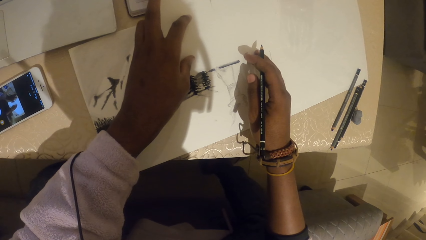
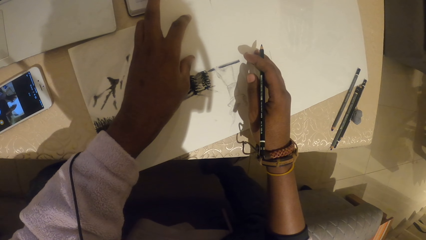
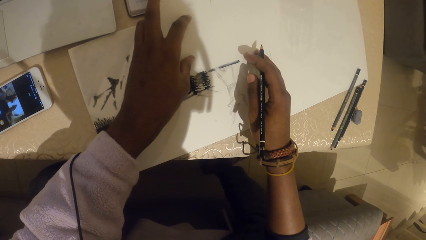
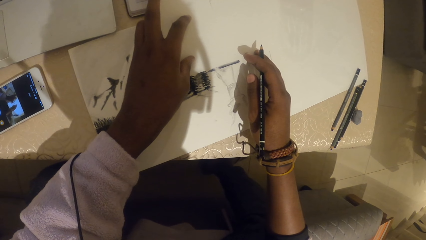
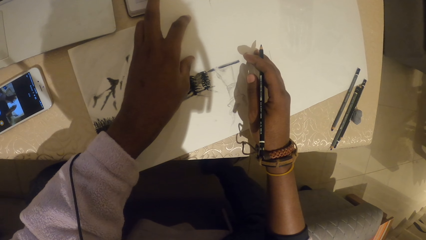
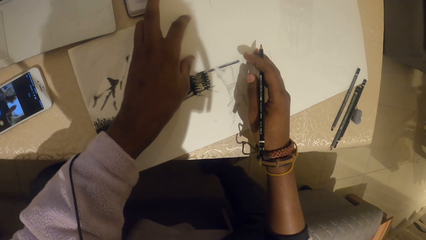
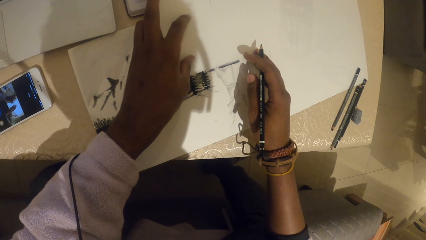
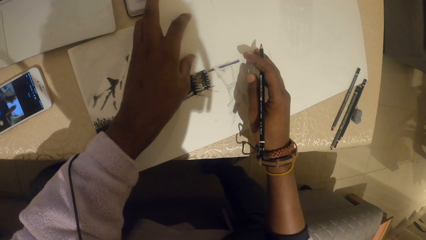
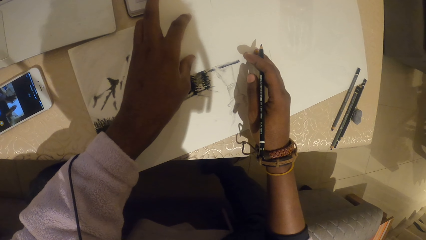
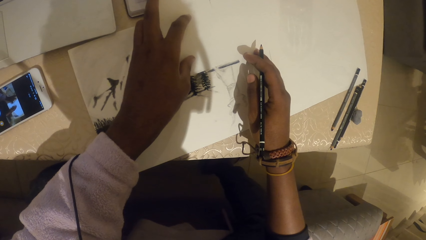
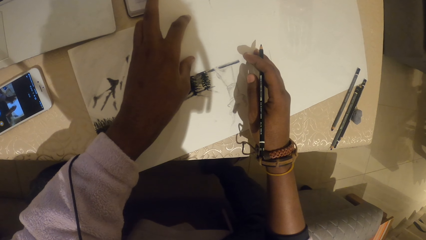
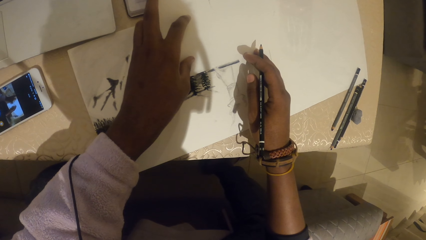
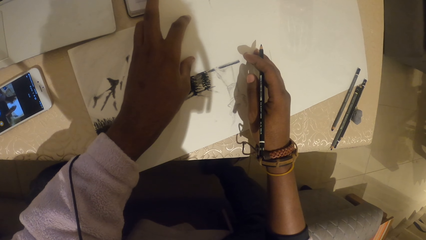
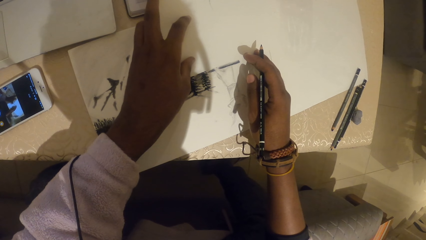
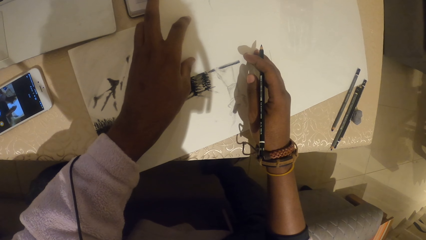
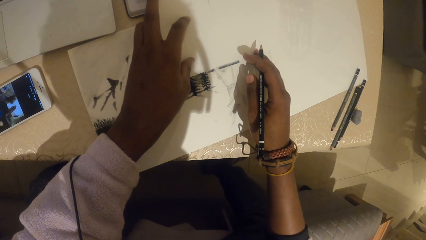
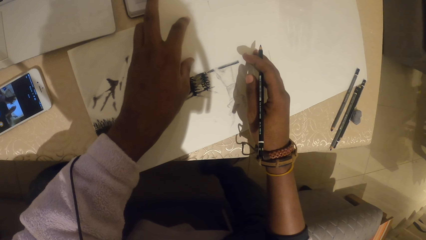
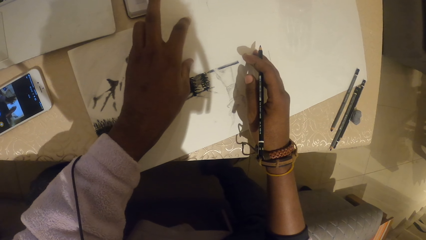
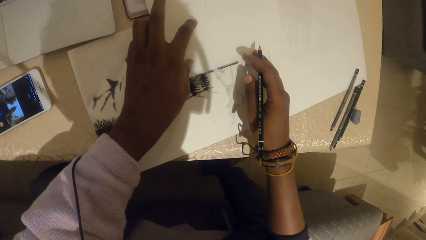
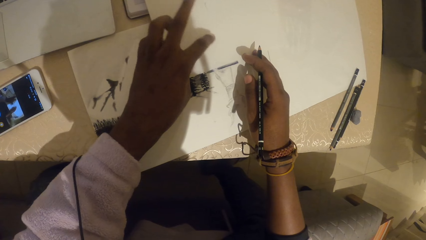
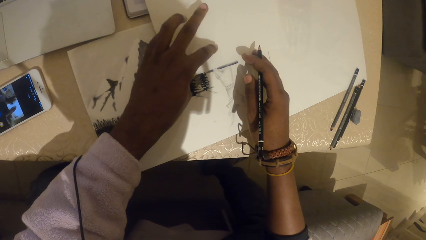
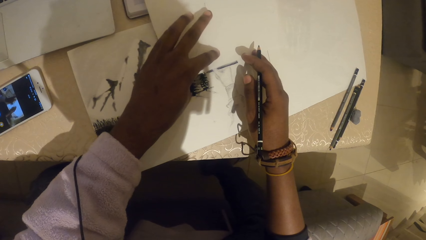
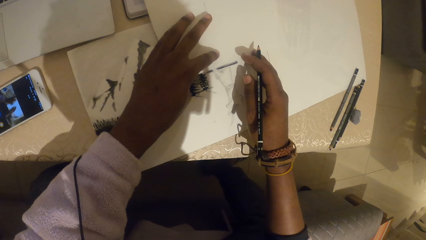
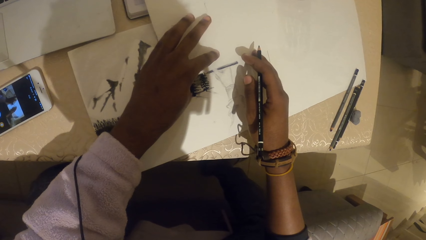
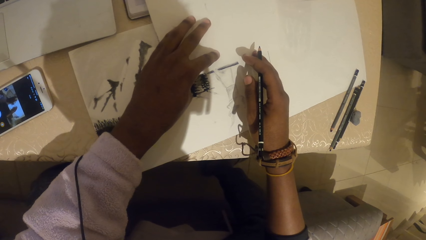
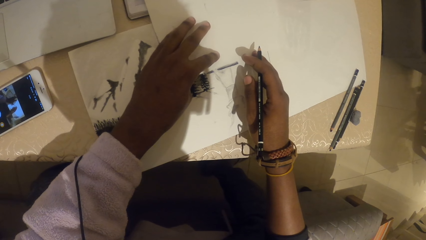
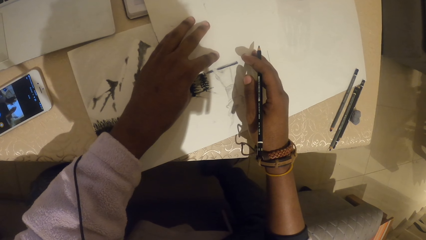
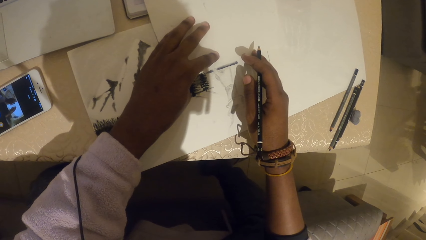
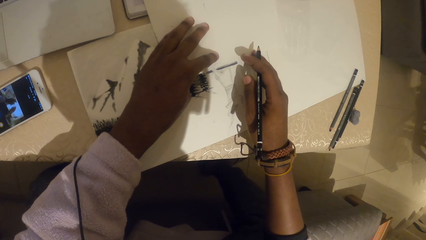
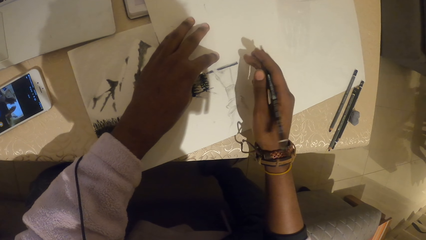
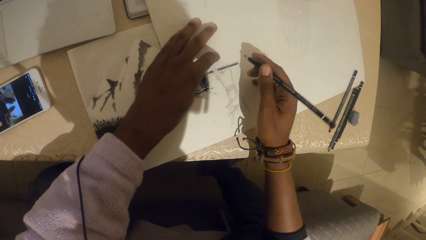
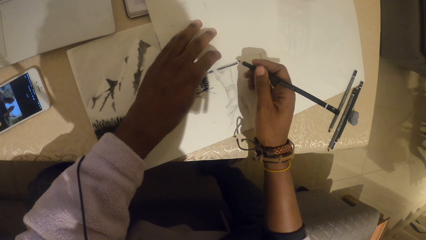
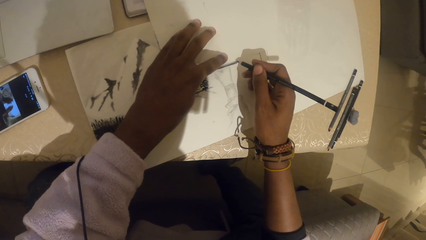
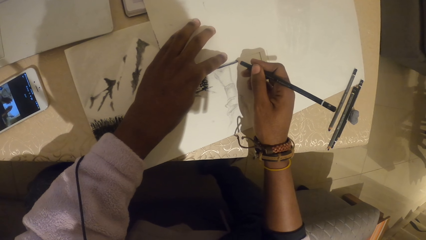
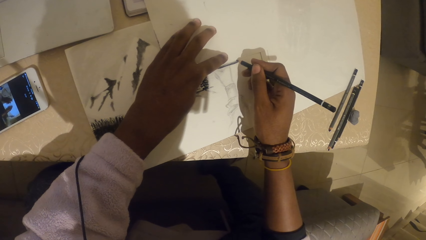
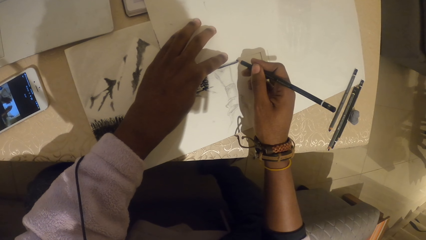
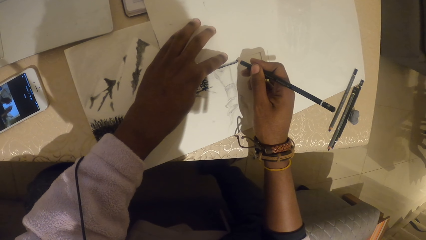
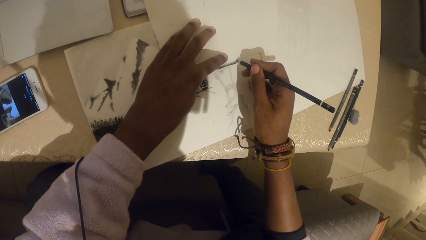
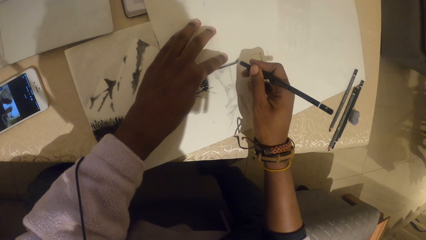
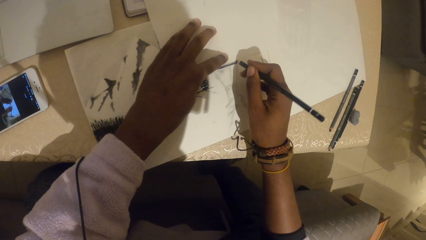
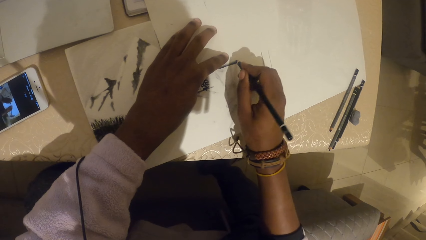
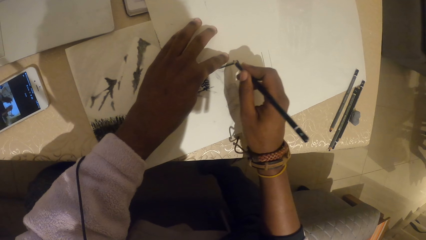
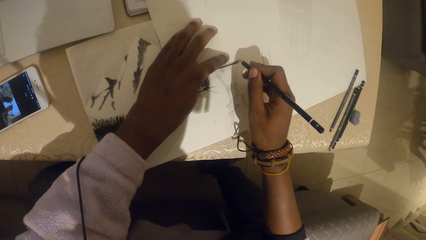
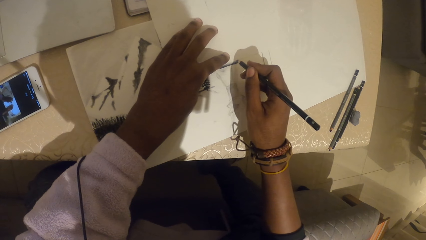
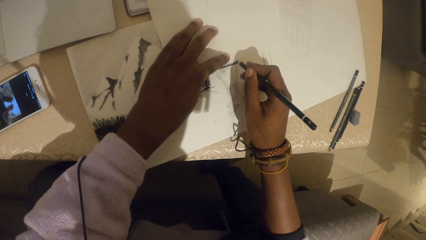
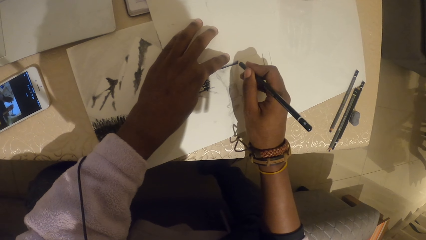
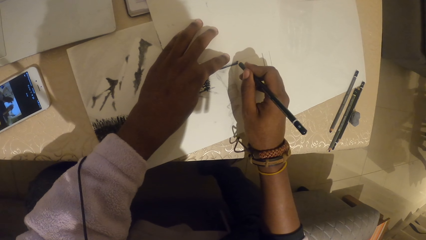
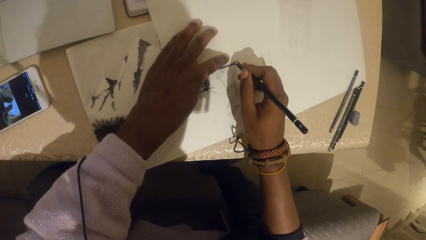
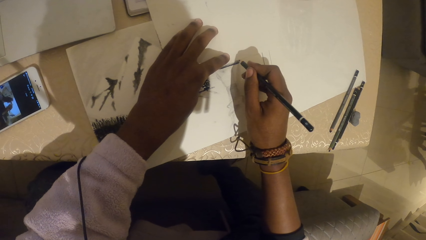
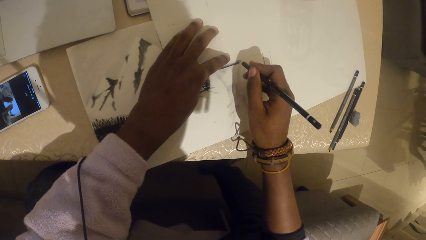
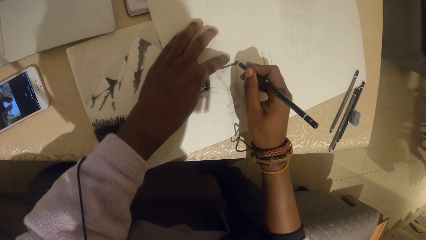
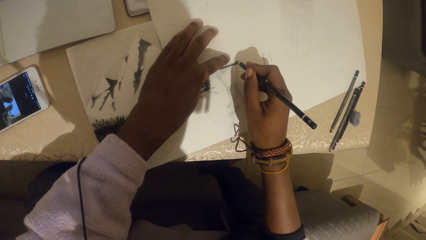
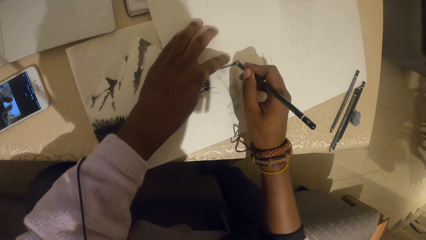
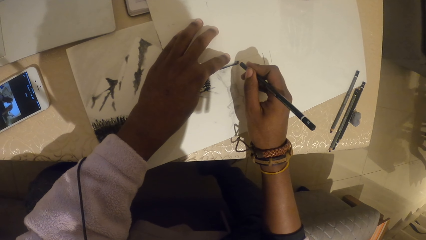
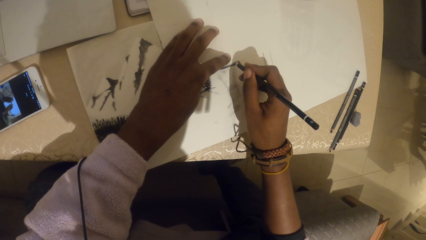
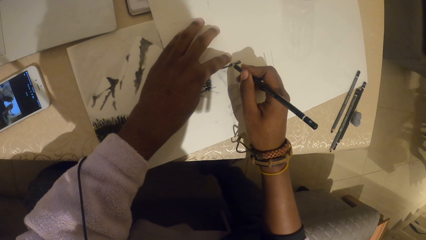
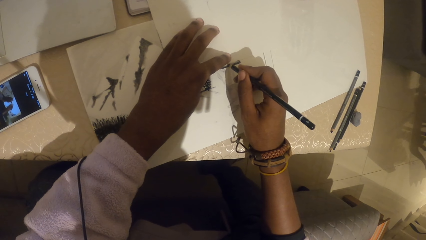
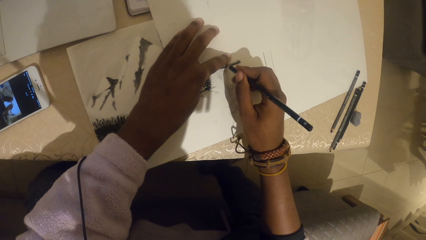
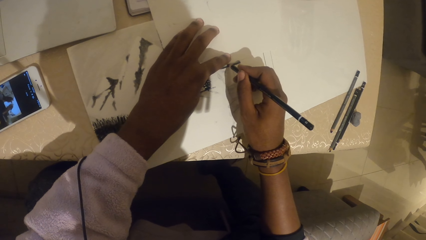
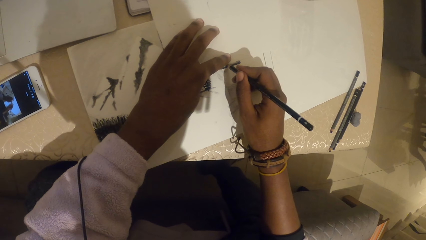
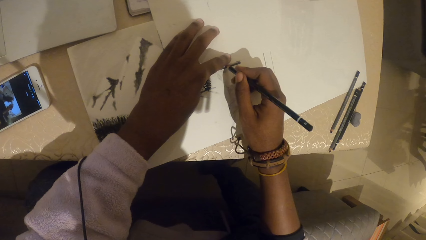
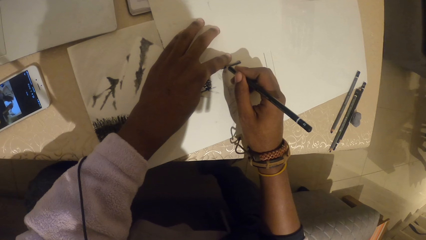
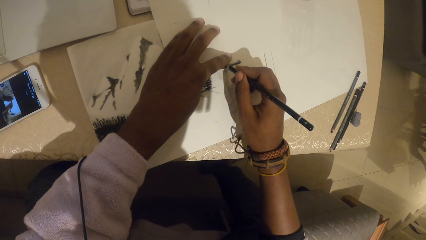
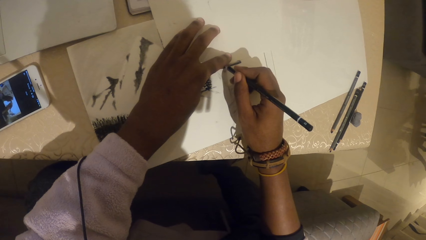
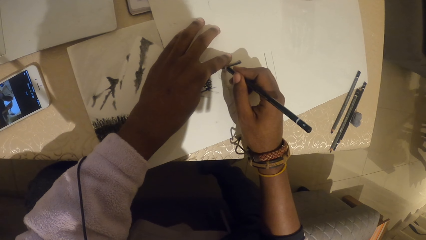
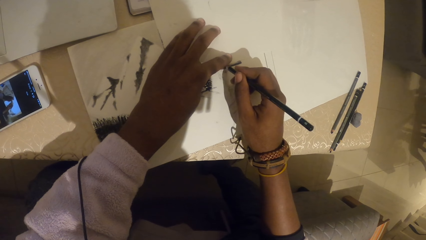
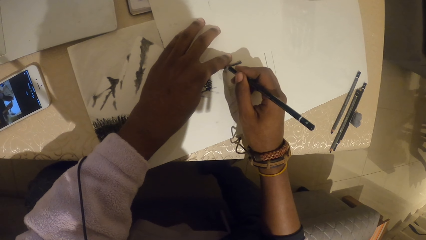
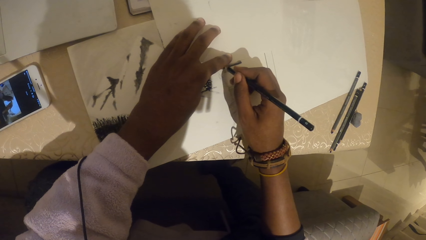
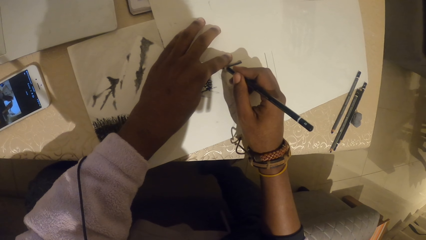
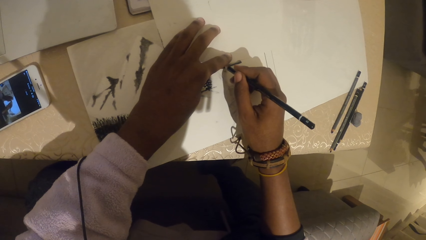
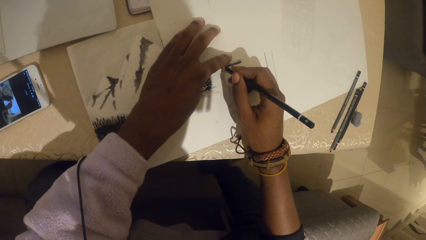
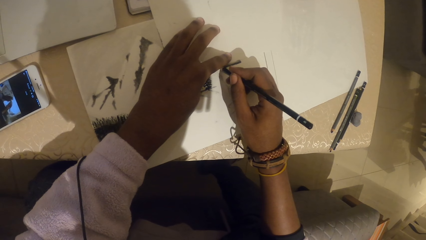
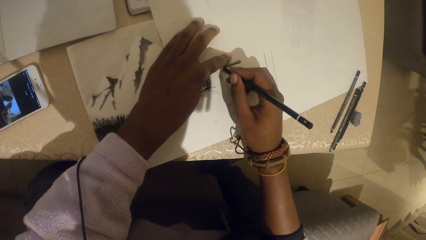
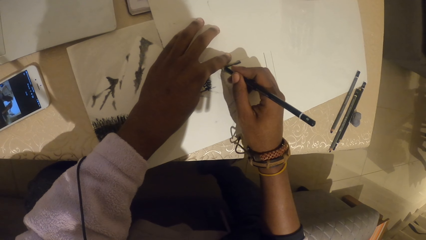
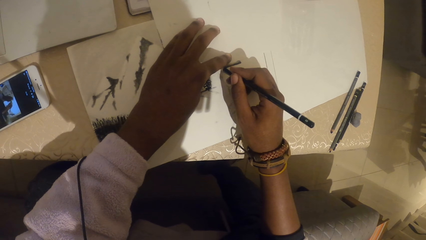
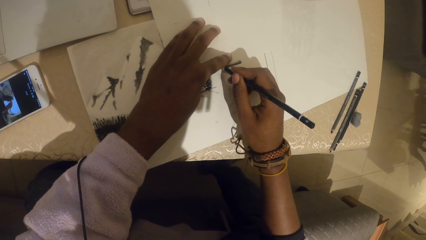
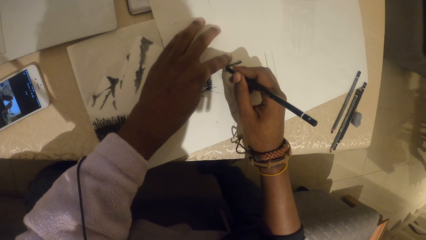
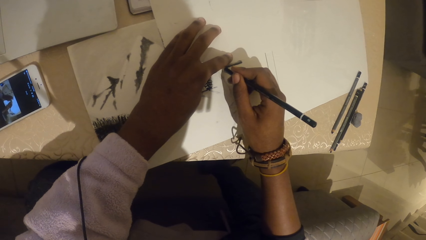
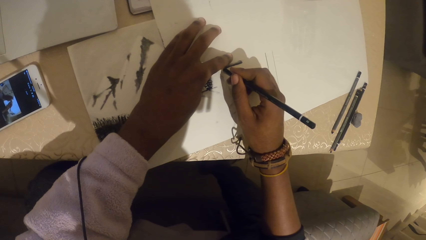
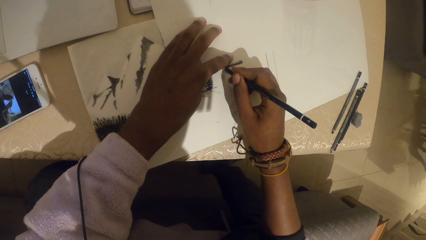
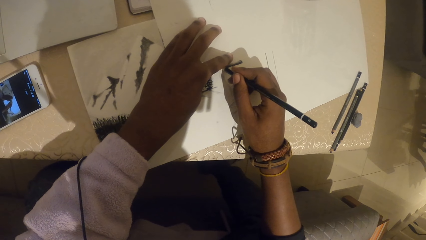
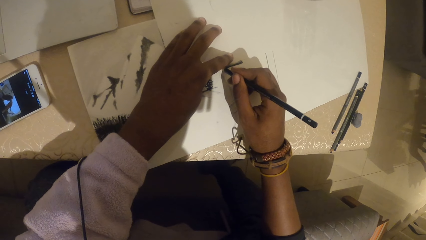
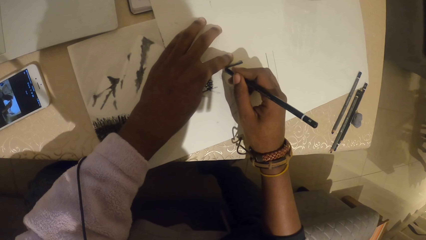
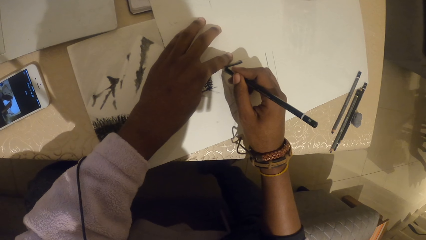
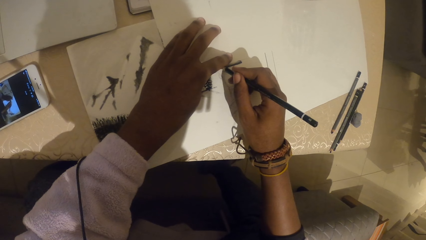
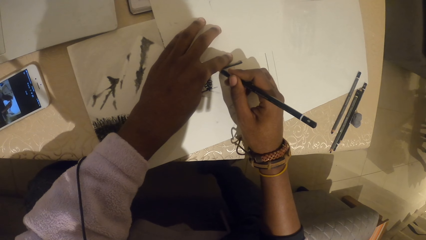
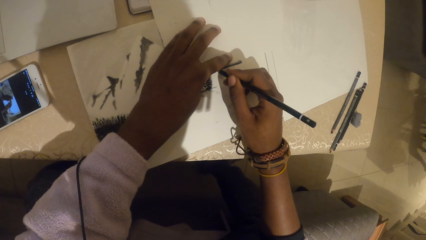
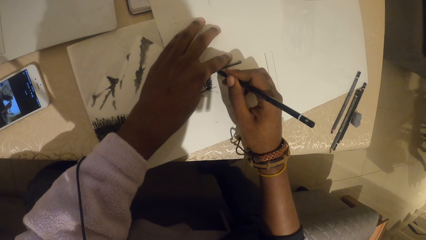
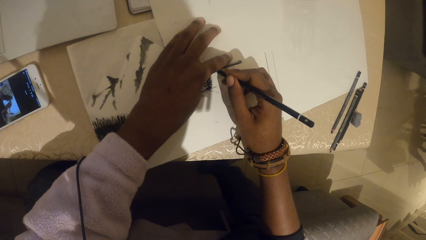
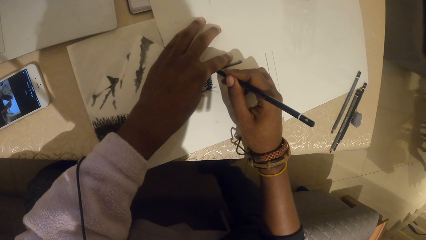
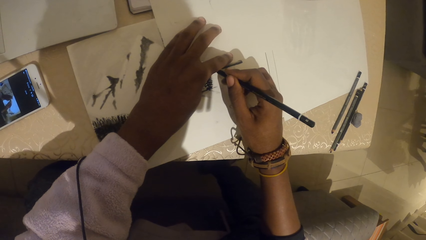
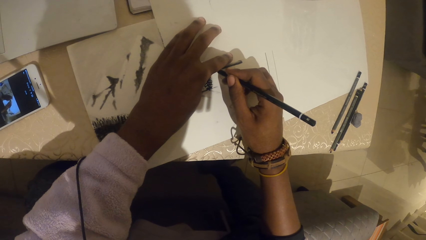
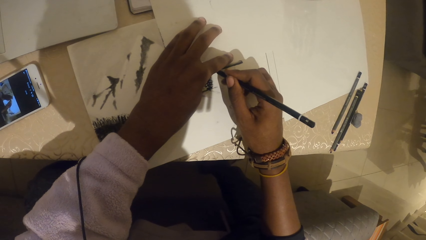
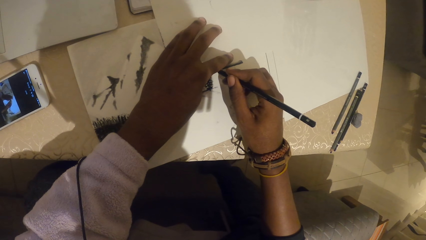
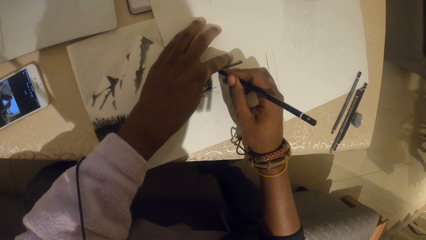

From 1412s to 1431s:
The camera wearer draws a picture on the paper.
